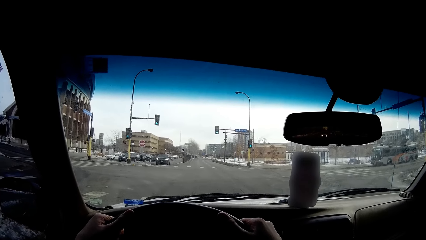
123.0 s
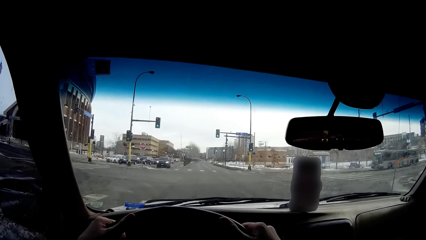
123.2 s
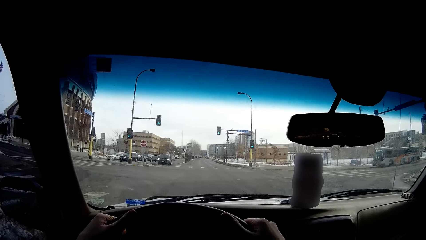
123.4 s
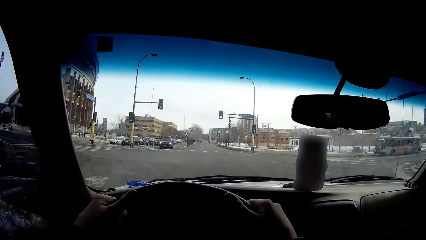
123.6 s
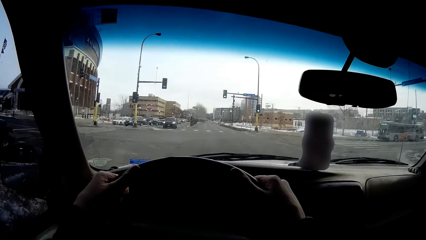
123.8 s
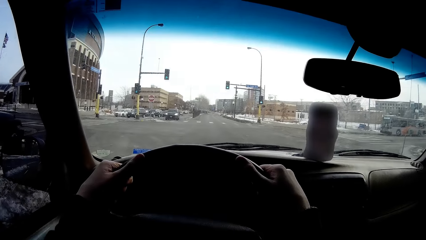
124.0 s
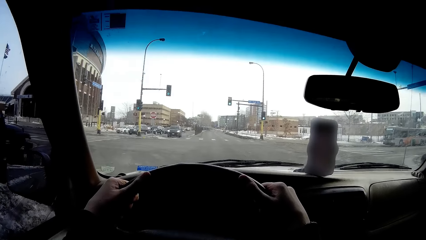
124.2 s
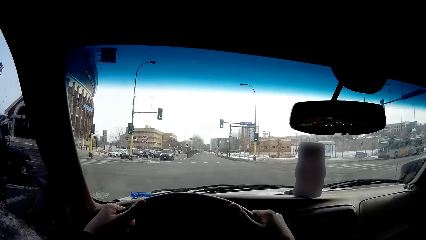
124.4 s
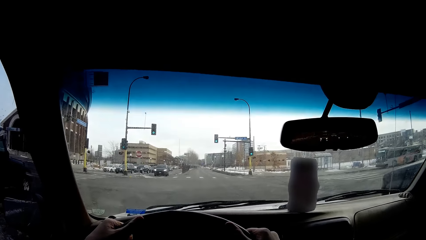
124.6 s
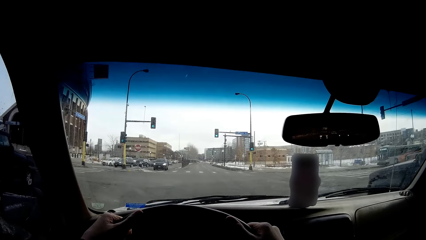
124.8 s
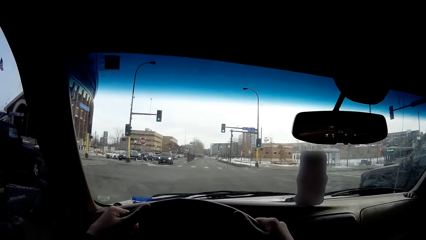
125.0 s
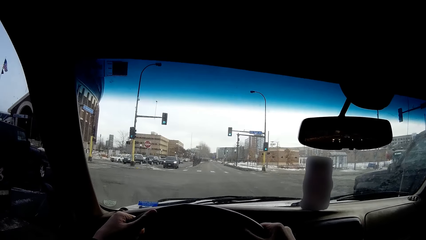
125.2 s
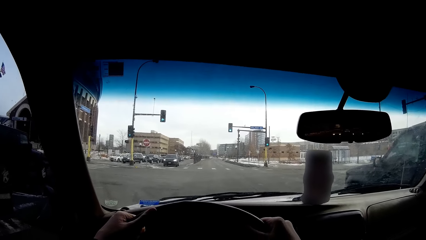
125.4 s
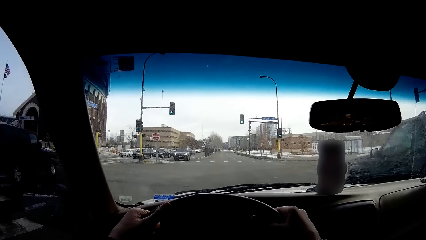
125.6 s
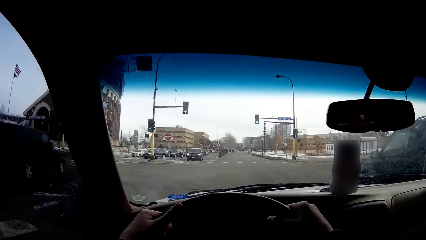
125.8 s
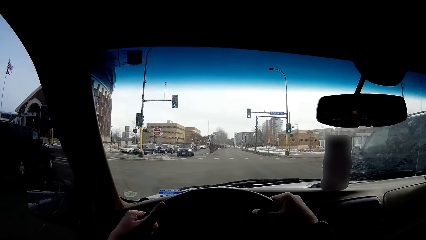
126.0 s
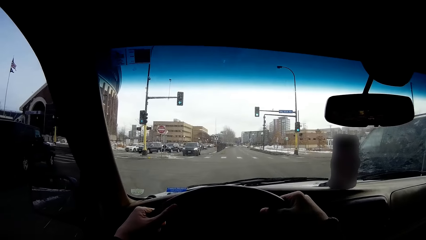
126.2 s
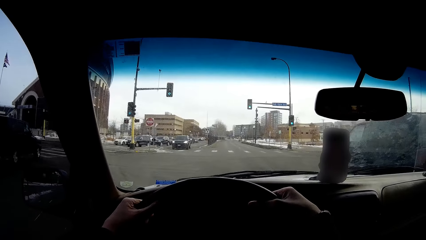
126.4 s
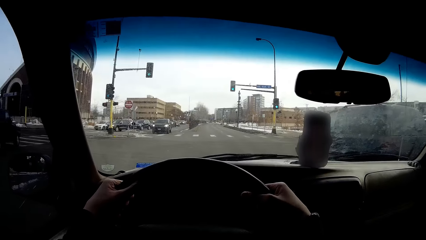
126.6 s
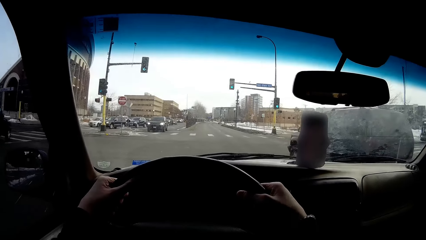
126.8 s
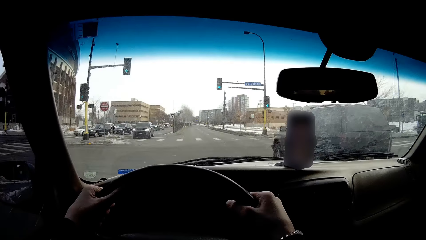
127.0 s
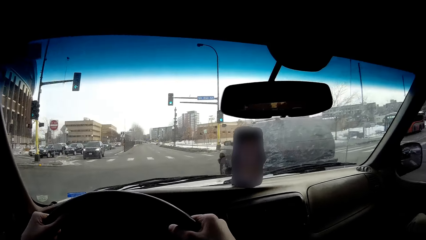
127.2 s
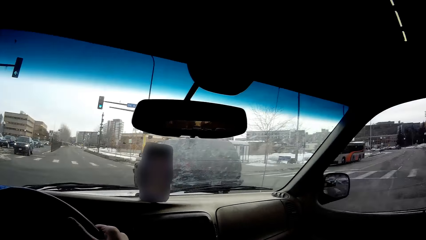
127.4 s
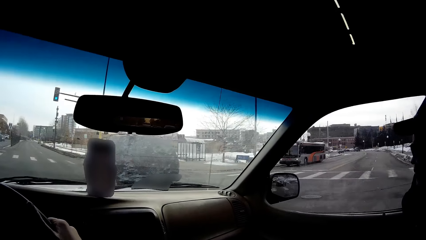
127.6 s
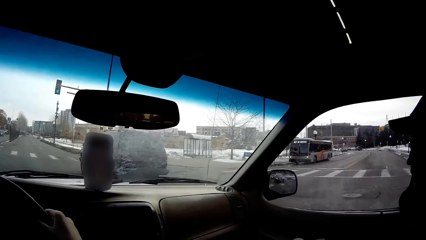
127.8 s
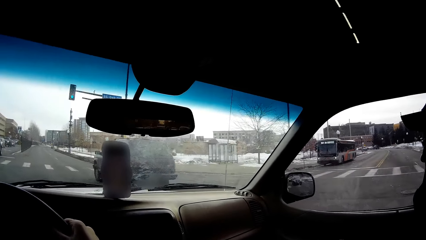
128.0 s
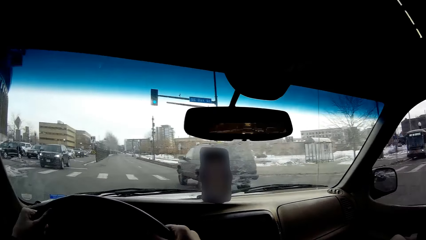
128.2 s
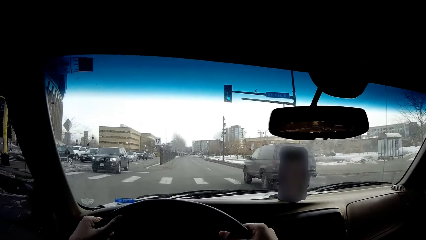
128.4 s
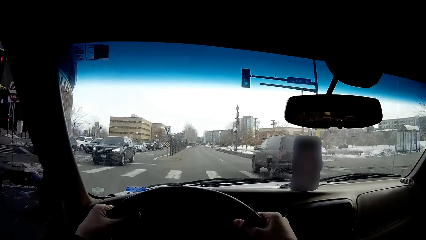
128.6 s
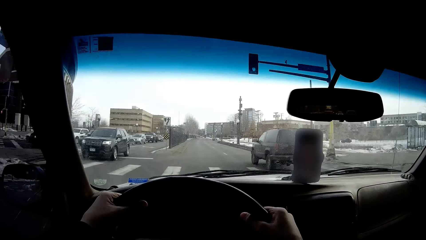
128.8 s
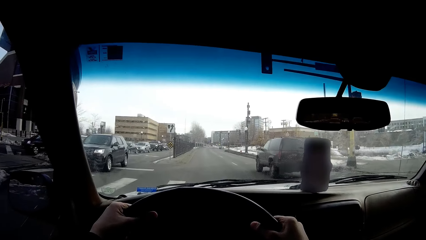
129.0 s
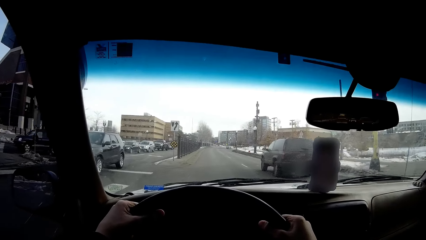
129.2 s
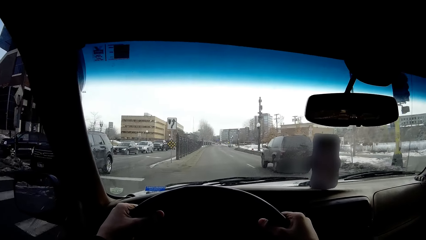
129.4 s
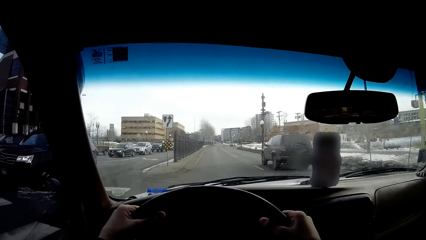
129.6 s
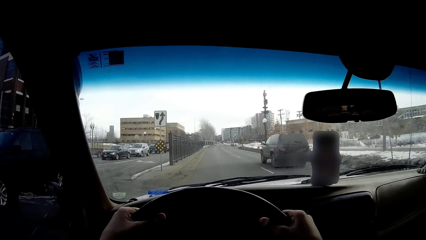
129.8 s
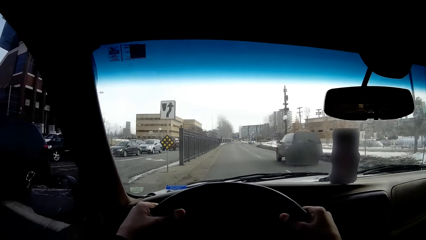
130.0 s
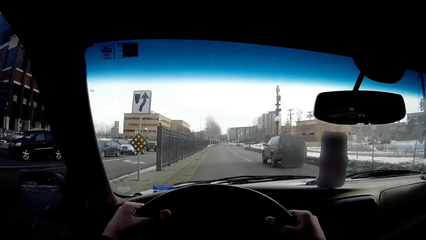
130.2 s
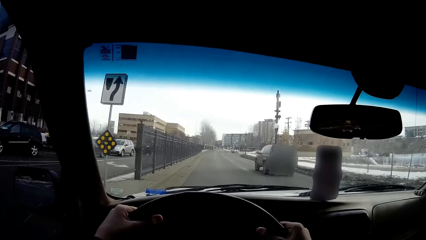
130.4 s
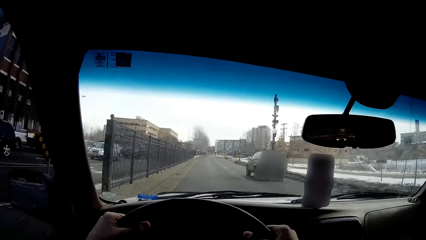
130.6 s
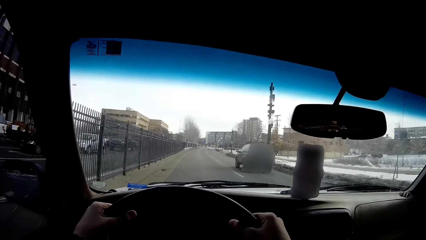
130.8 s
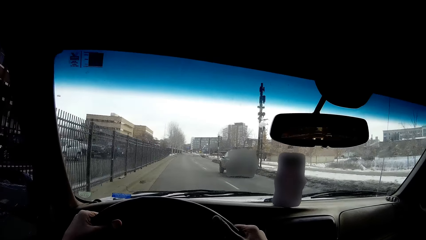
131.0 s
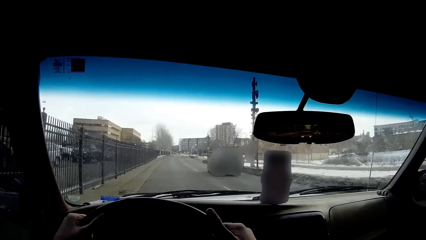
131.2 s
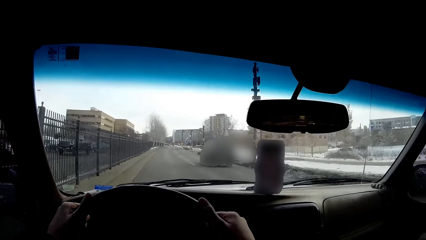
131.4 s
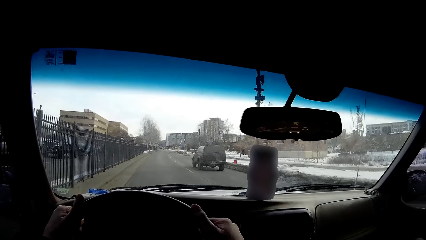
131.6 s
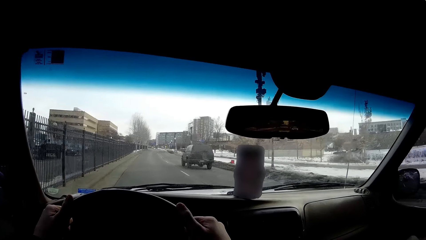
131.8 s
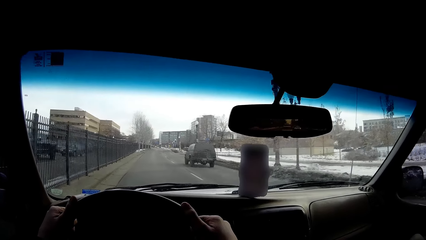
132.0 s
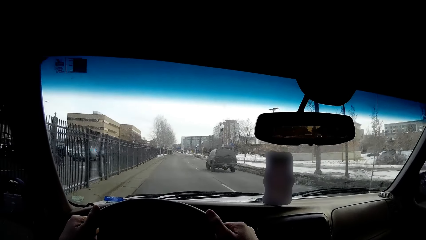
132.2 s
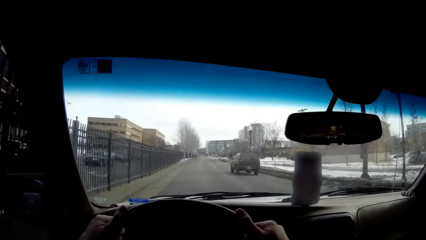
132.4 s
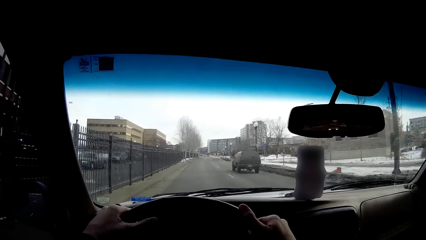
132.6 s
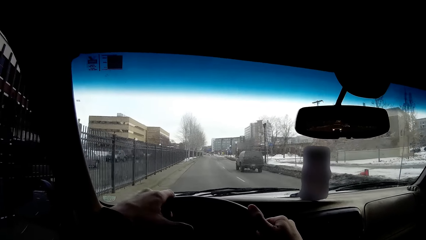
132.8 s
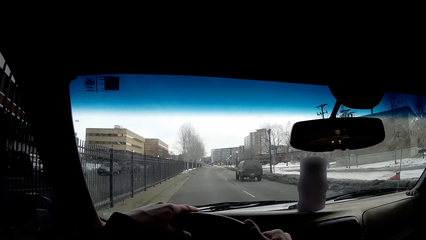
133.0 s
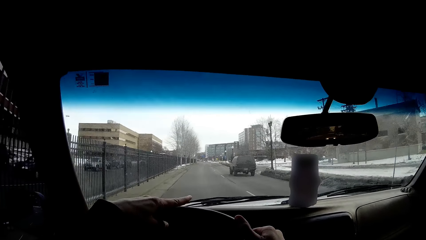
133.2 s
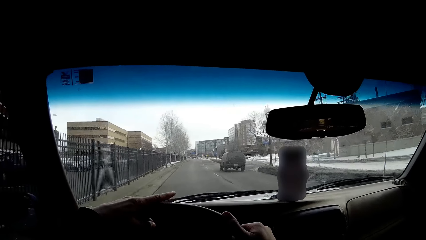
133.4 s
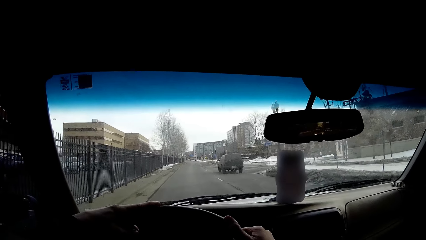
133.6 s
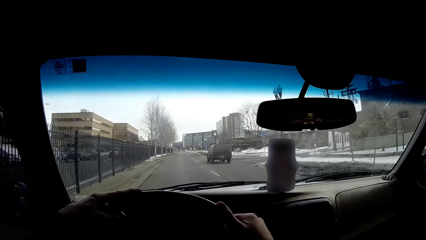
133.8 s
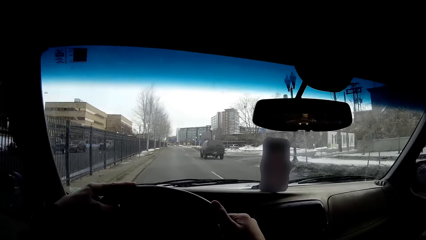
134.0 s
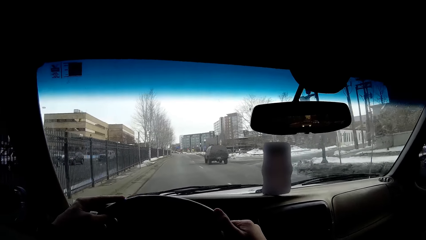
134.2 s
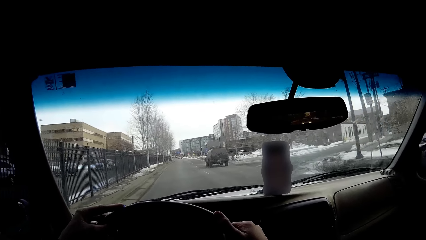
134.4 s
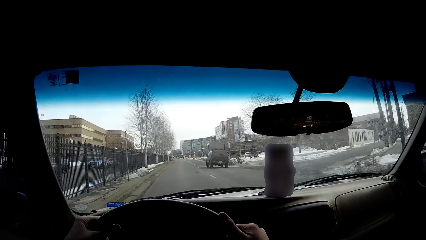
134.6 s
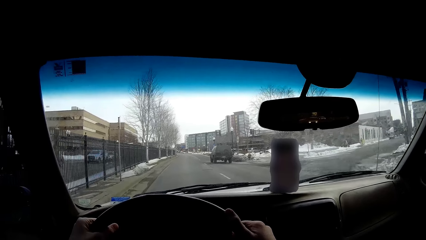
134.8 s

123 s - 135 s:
The camera wearer drives a car on the road. They look around the street. They drive the car.

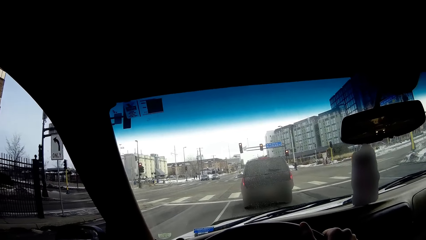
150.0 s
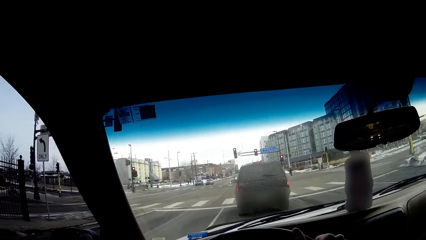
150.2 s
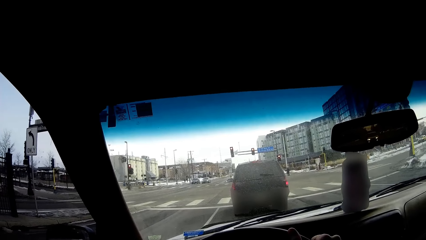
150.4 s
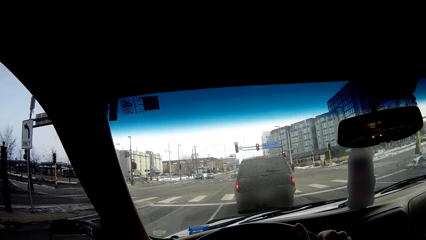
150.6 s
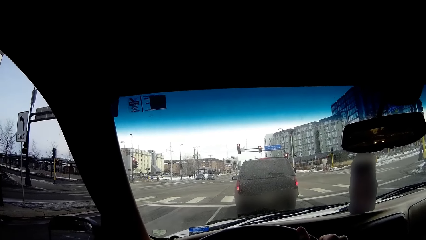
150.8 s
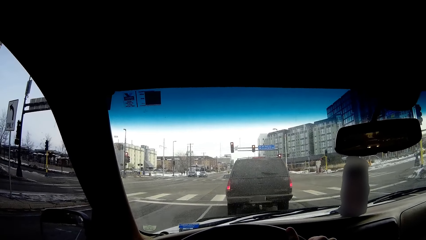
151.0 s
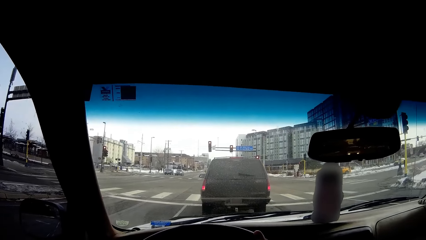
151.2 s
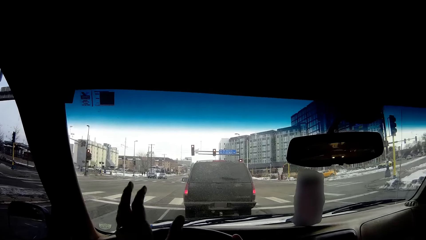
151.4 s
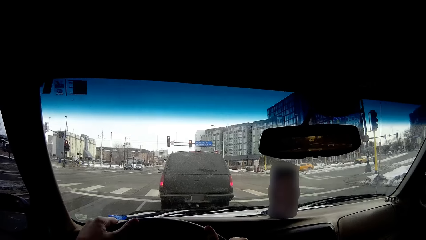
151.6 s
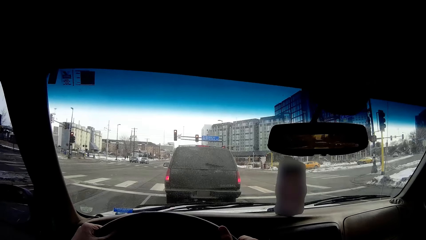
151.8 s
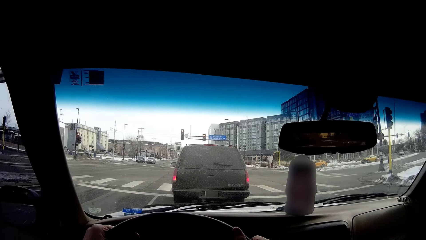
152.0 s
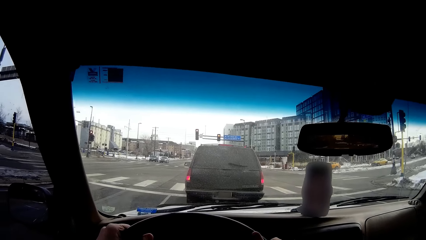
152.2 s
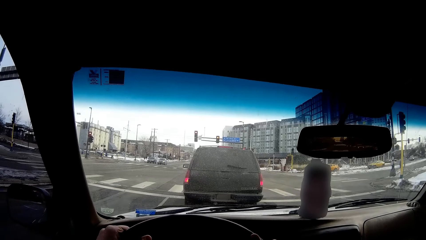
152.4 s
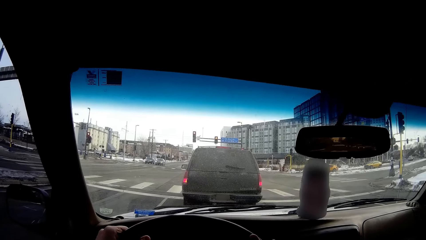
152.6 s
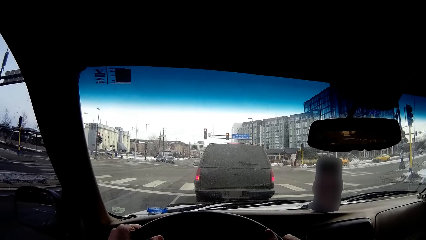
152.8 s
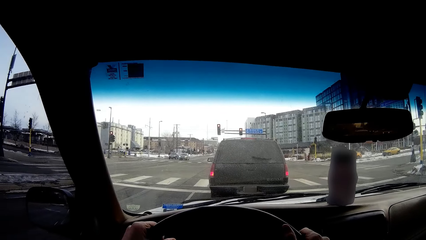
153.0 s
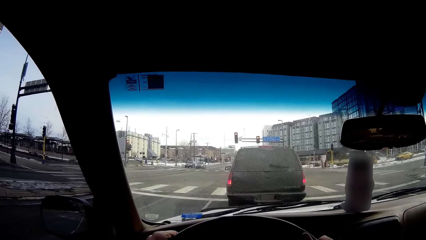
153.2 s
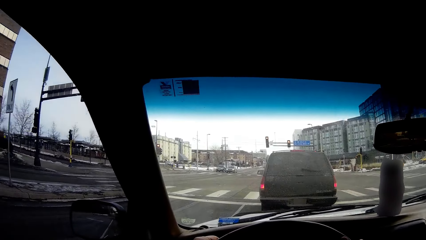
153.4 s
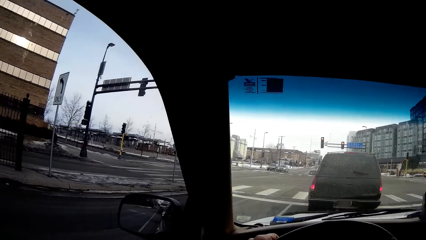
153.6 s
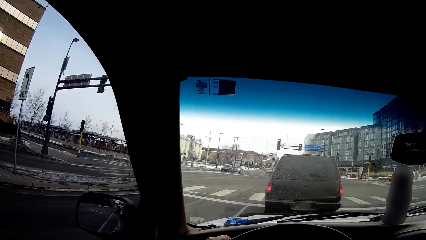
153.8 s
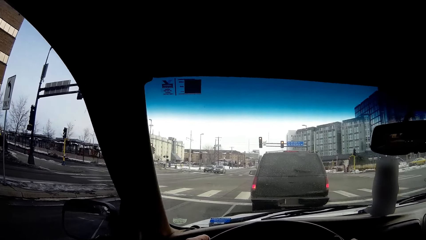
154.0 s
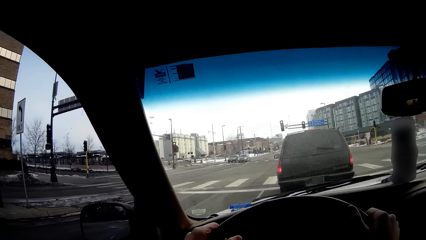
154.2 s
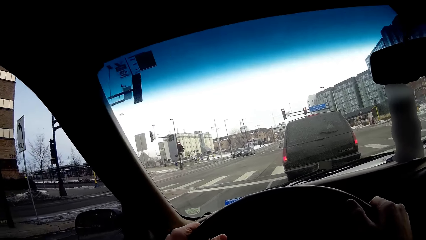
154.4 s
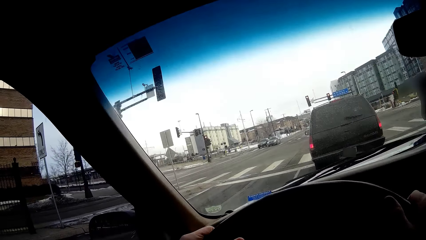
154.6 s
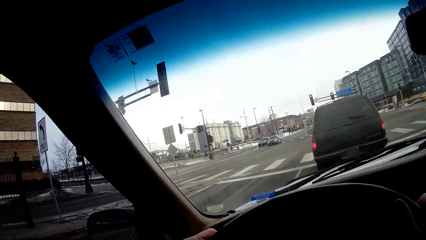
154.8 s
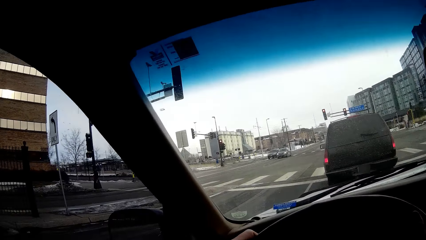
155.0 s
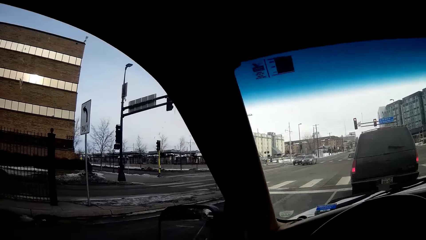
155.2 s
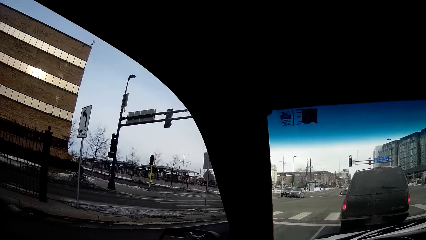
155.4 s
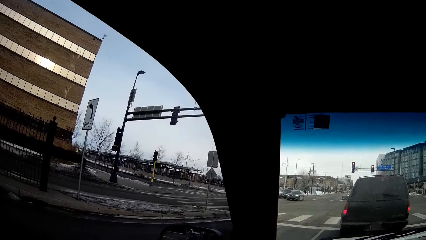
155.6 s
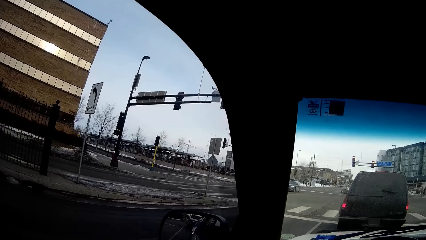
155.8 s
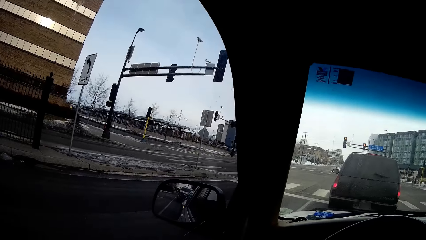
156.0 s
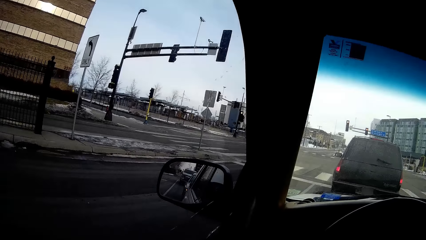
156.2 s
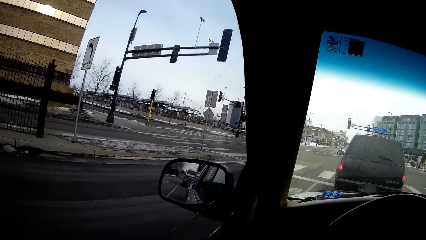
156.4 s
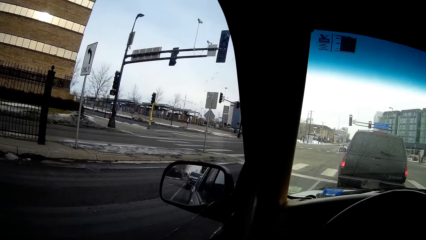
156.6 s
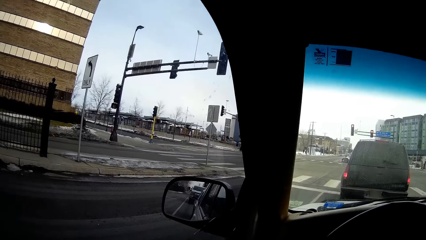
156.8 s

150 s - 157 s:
The camera wearer stops the car. They look around the roads.
